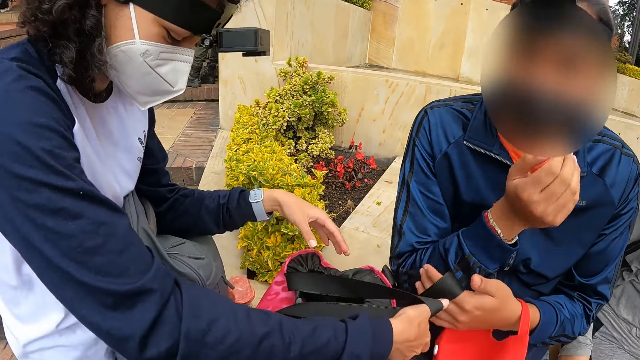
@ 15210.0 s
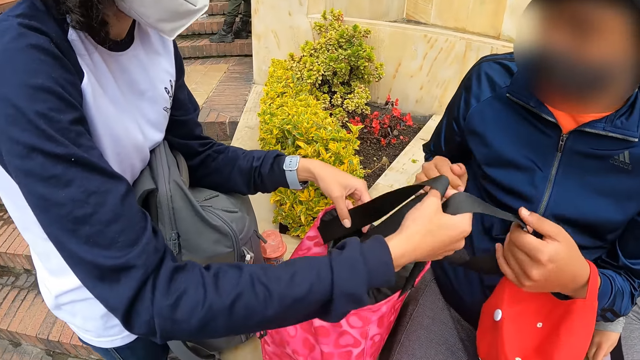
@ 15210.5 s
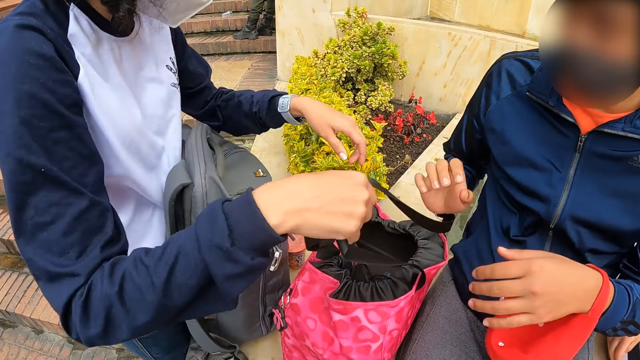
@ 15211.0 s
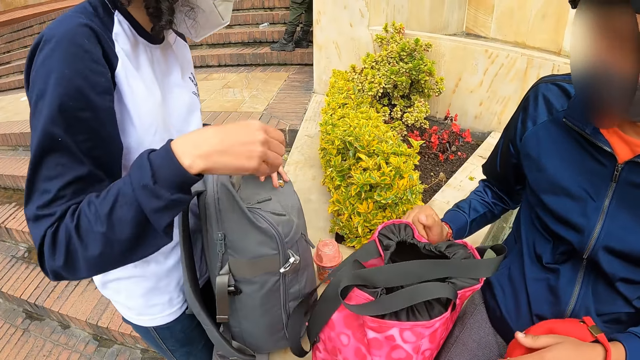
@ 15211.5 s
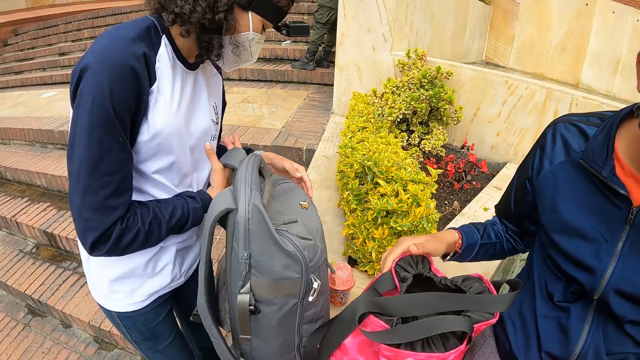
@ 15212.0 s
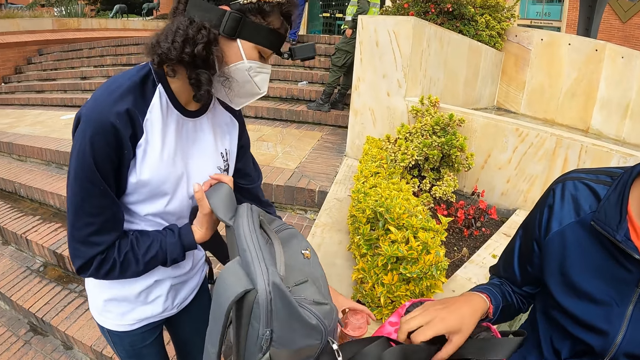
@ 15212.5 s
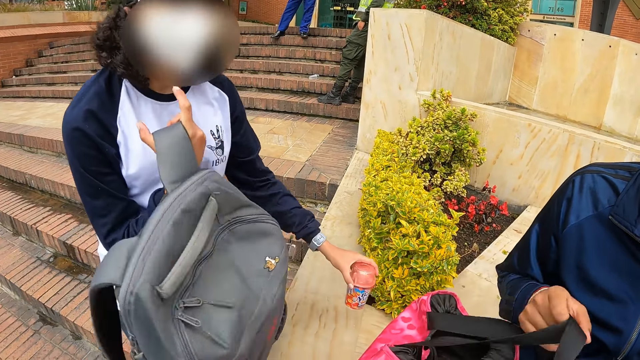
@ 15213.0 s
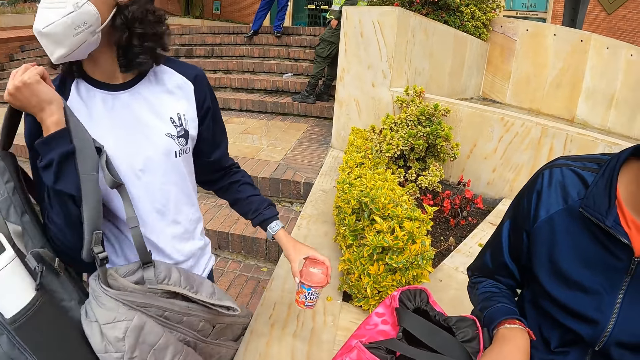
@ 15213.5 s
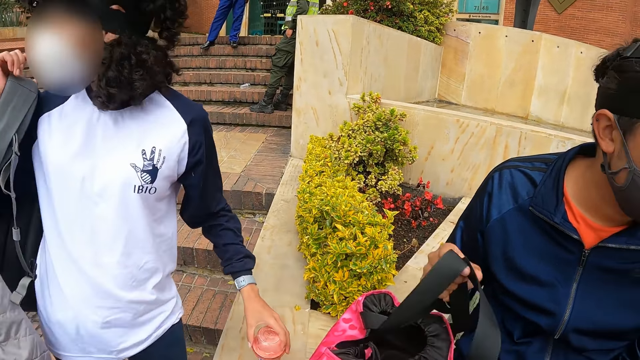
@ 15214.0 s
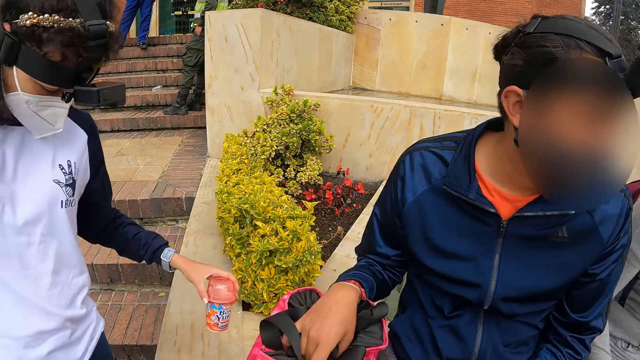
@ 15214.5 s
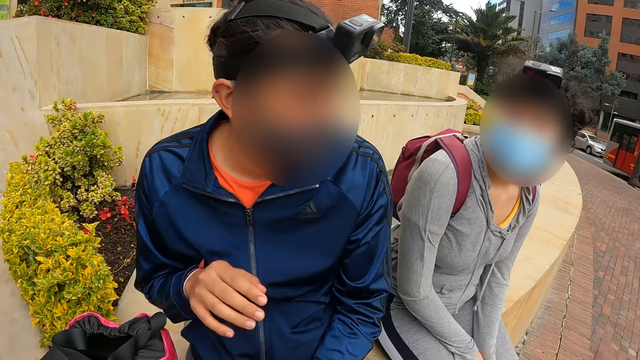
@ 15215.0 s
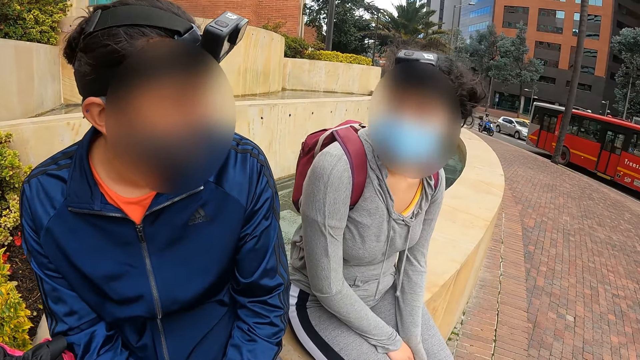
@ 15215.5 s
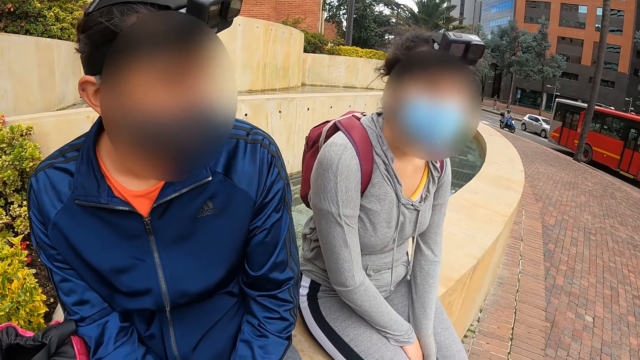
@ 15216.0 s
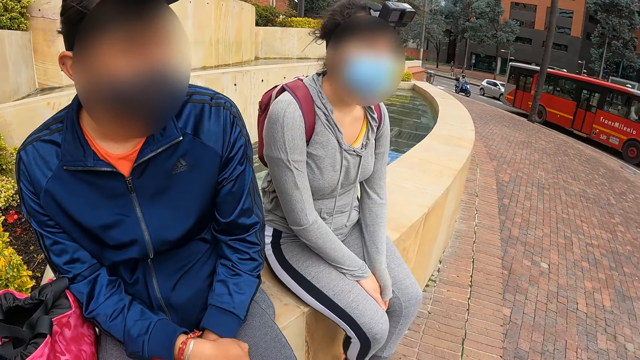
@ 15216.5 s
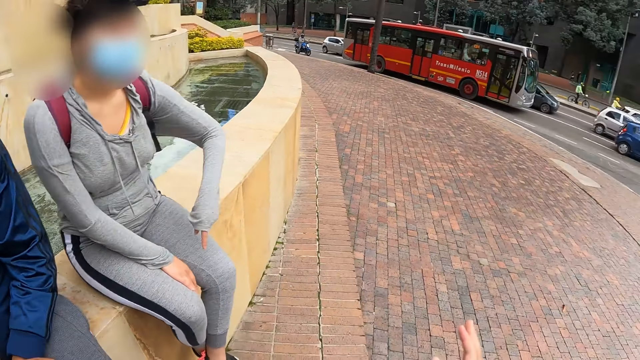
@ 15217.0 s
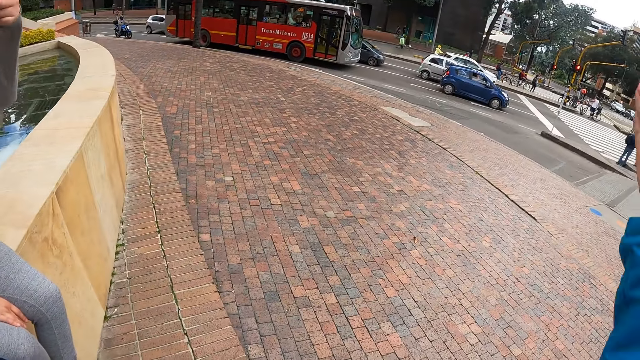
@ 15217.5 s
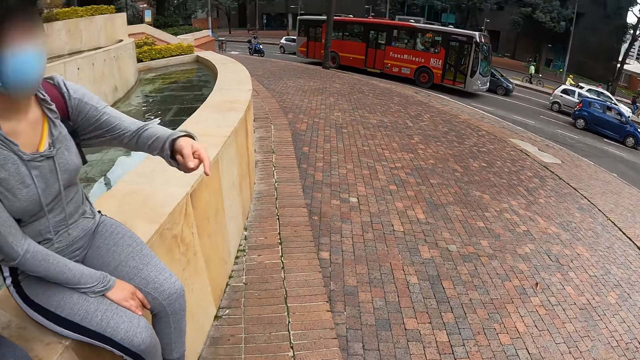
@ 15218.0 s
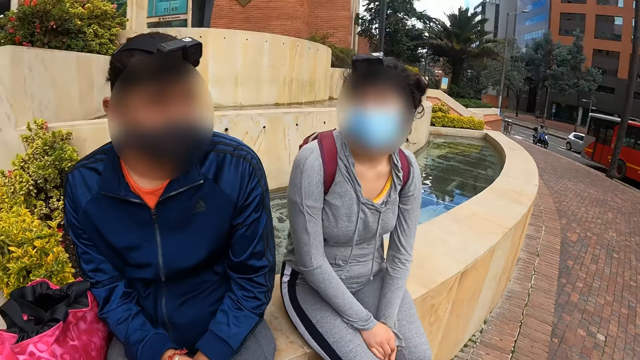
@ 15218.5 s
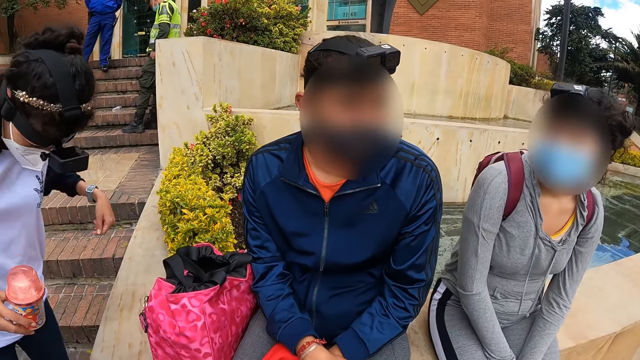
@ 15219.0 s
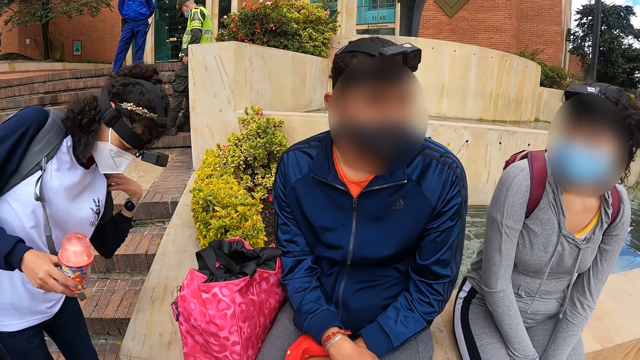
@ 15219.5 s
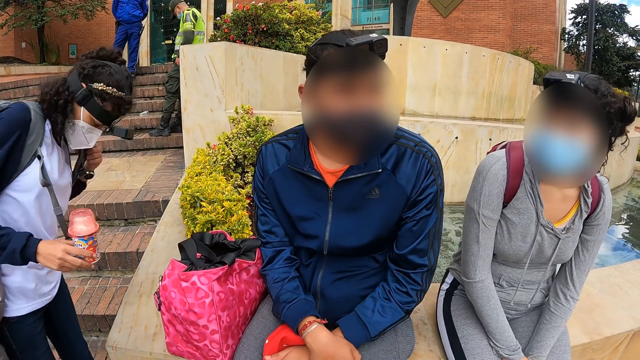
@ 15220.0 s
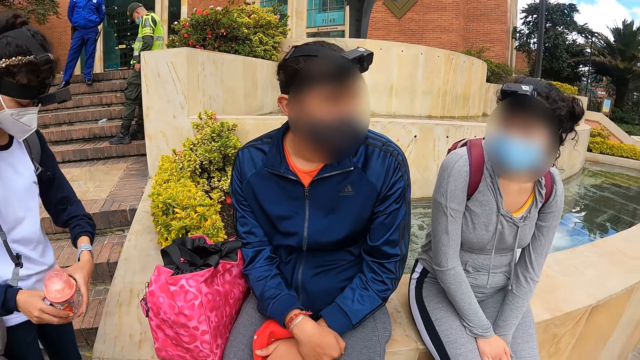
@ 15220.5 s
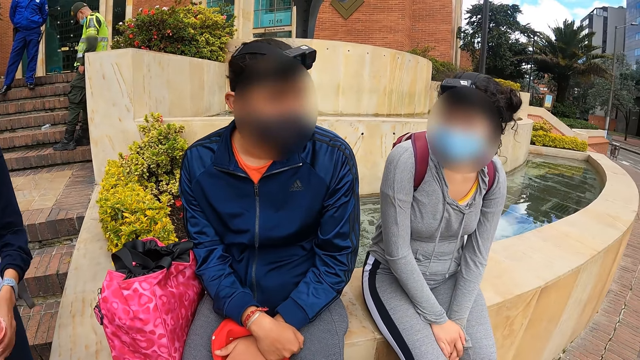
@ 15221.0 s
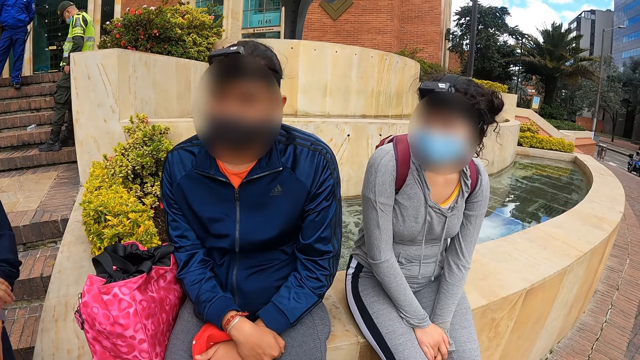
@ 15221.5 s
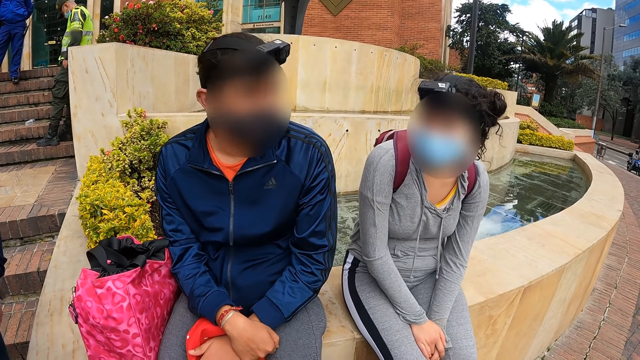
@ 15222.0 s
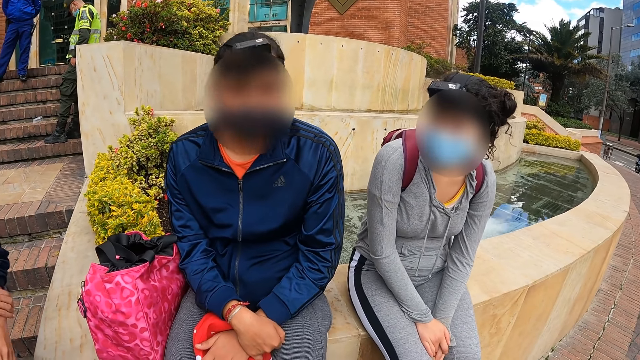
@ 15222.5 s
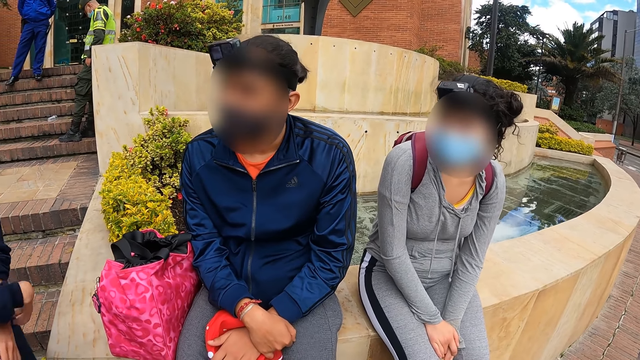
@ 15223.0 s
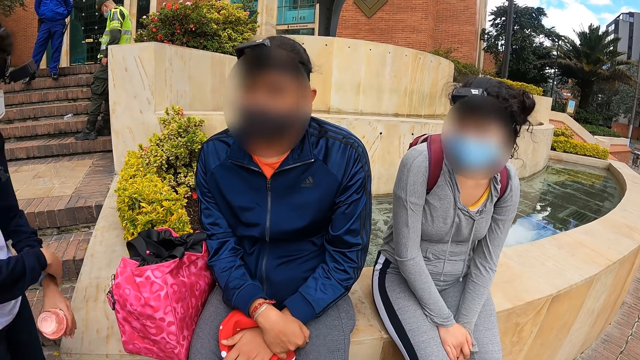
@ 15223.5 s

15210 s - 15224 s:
A woman closes a bag. The woman holds the bag strap with both hands. The woman places her left hand on the bag on the pavement. The woman carries the bag with her right hand. A man holds the bag strap on the pavement with his right hand. The woman picks up the bag. The woman picks up an ice cream from the pavement with her left hand. The man drops the bag straps on the bag with his right hand. The camera wearer looks around. The man drops his right hand on his body. Another woman points her right hand to the camera wearer. The camera wearer turns around, stretches her right hand forward, and points a finger. She interacts with a person. She looks around. The first woman adjusts the bag on her back with her left hand. The first woman holds the ice cream cup with both hands. The first woman adjusts a wristwatch on her left wrist with her right hand.

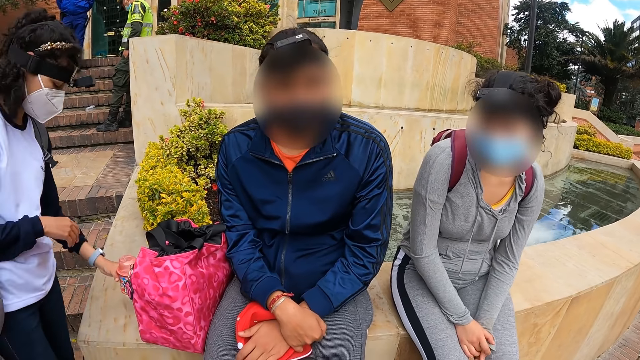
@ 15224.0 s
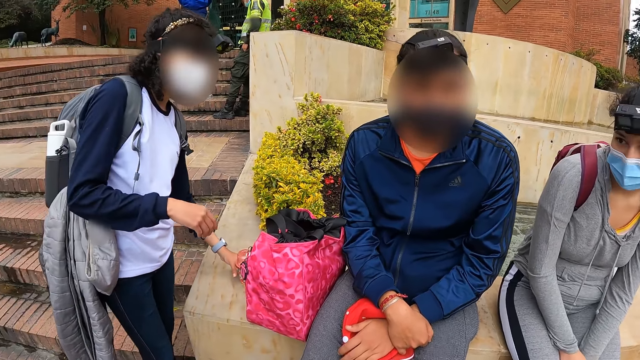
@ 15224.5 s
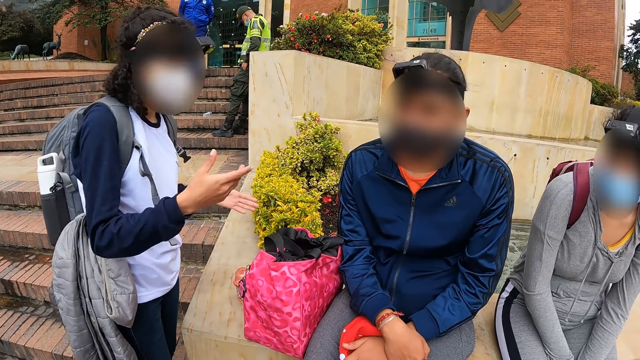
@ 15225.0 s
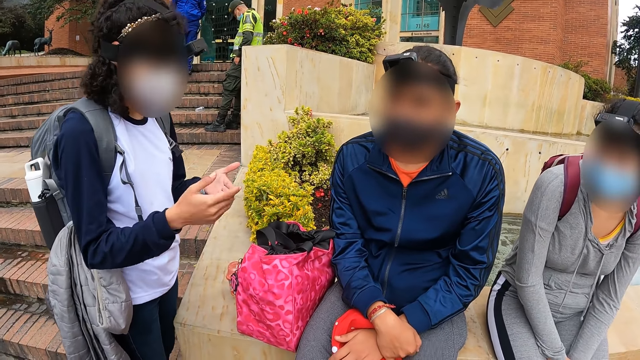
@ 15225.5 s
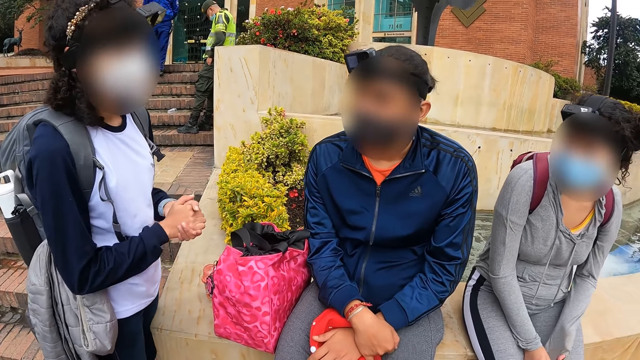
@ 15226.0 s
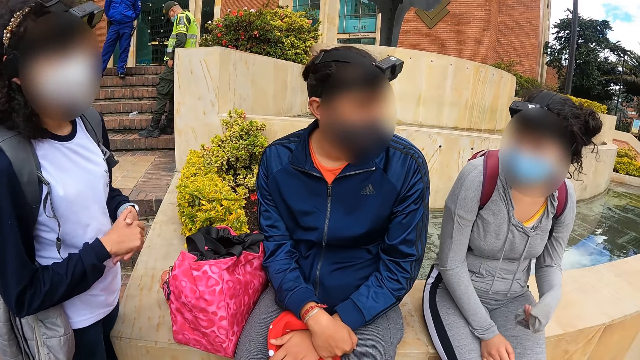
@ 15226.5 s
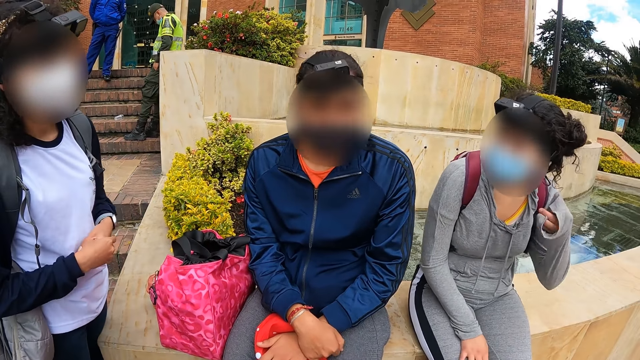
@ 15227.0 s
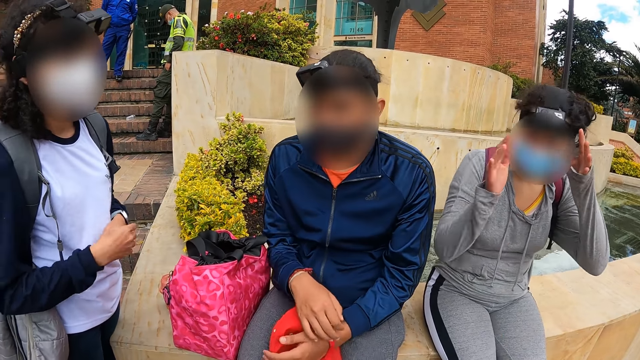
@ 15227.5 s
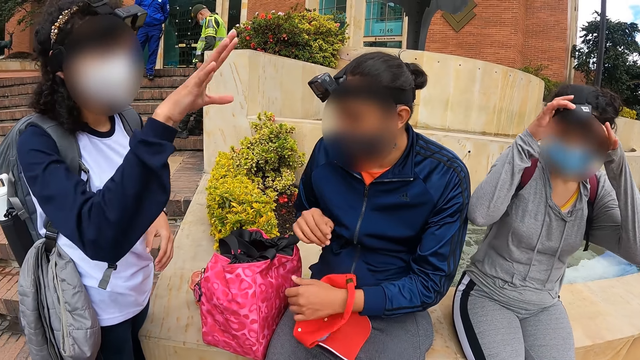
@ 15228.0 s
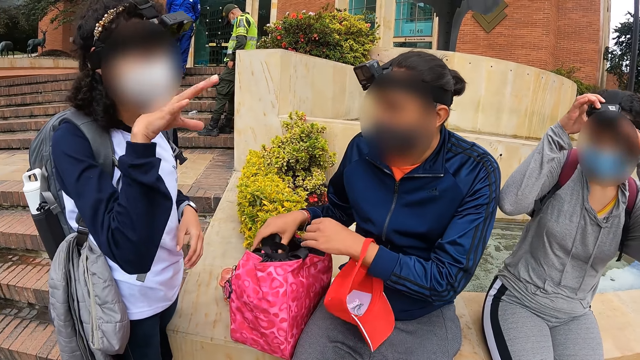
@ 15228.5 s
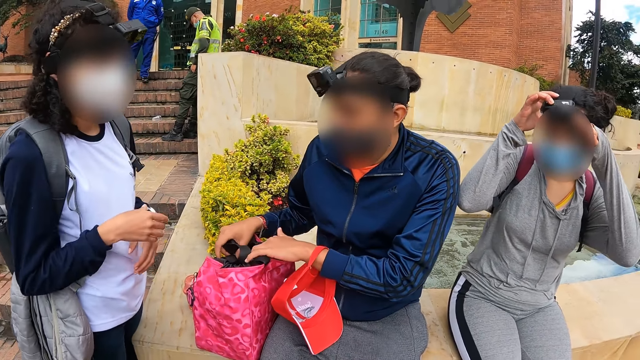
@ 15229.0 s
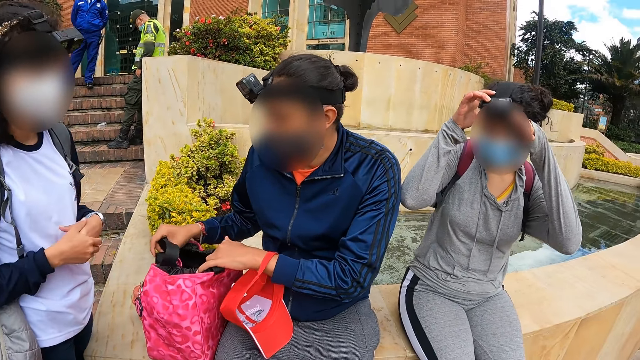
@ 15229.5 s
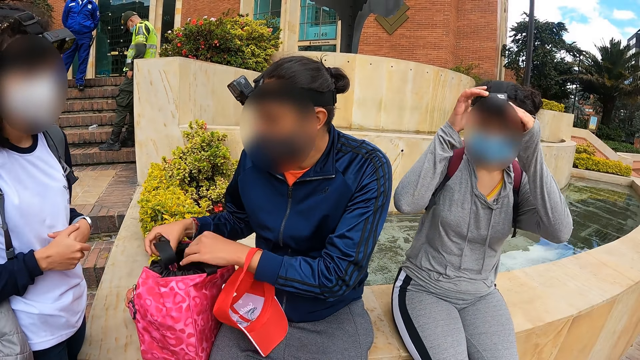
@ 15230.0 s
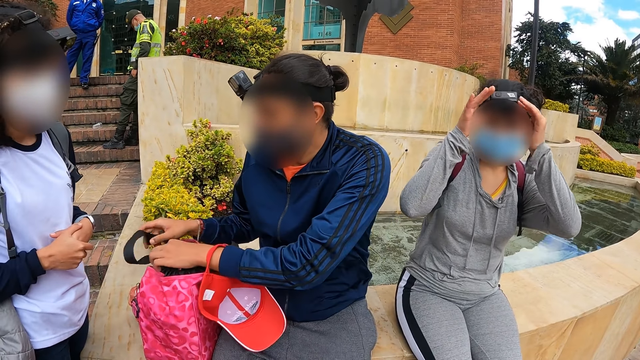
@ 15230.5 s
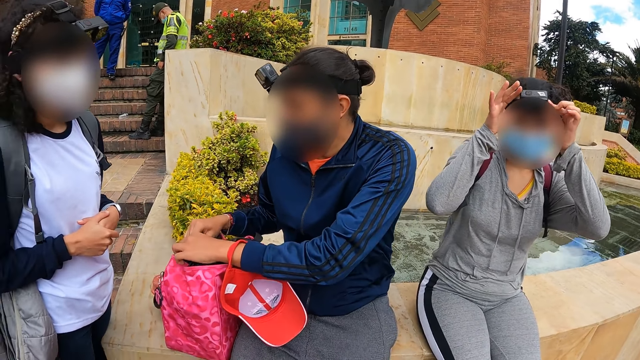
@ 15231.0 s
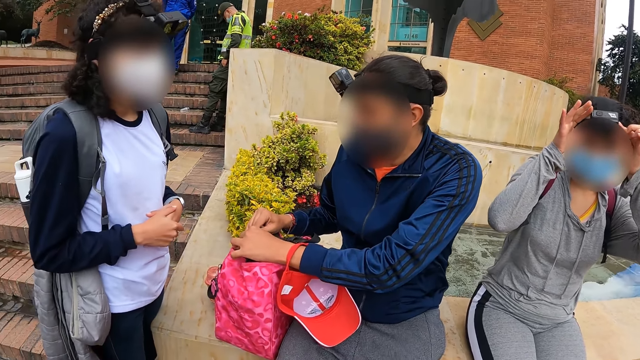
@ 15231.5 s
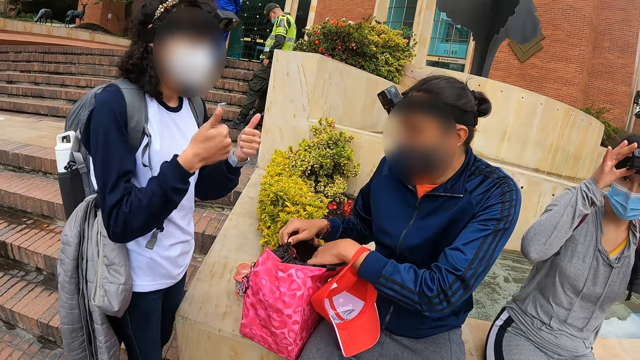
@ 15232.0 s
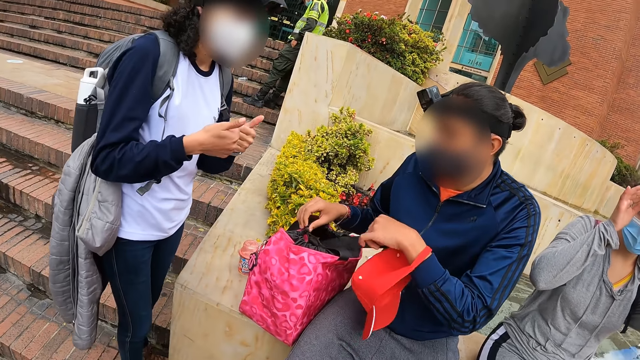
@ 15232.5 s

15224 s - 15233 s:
A woman drops an ice cream cup on the pavement with her left hand. The woman interacts with another woman and a man. A third woman adjusts the camera on her head with both hands. The man closes the bag on the pavement with both hands. The camera wearer looks around.
